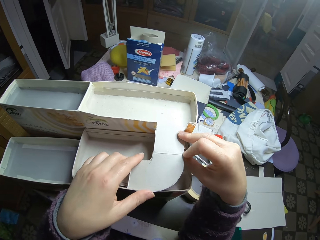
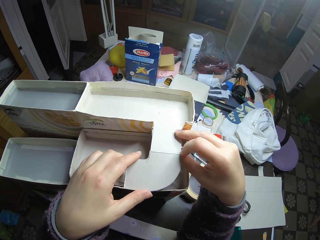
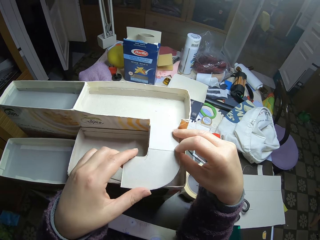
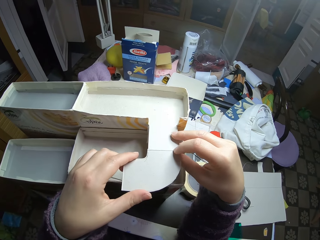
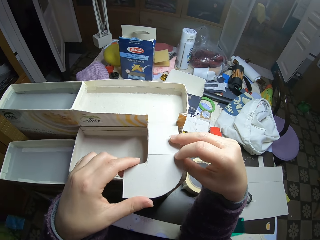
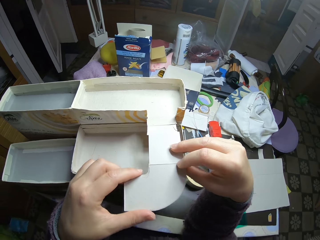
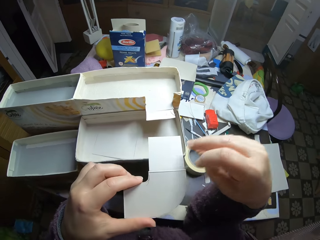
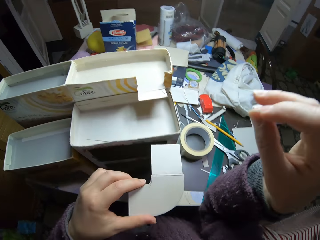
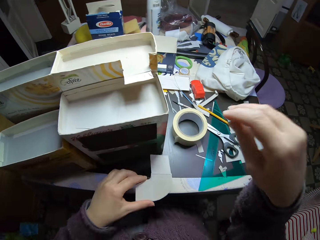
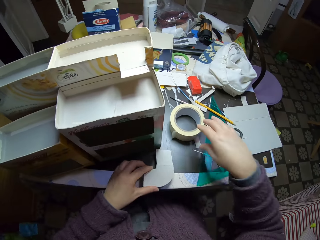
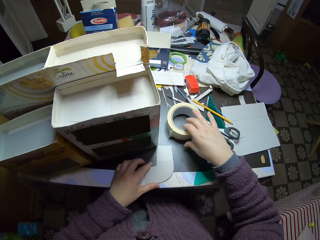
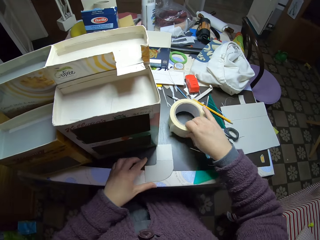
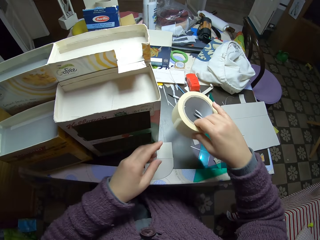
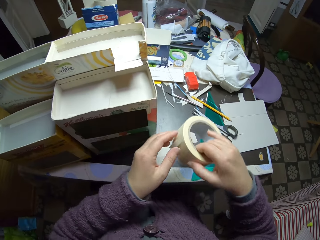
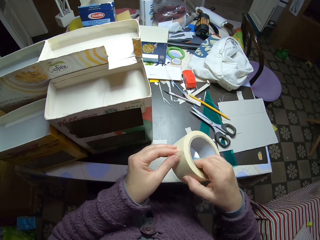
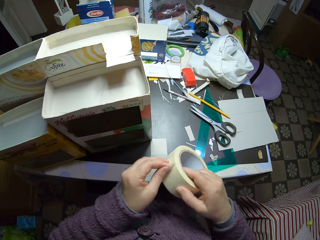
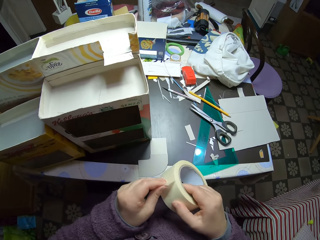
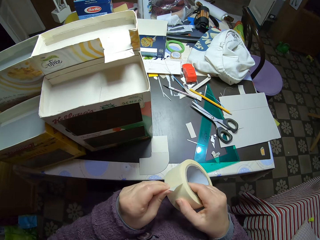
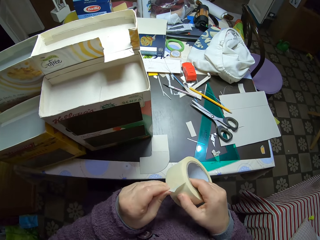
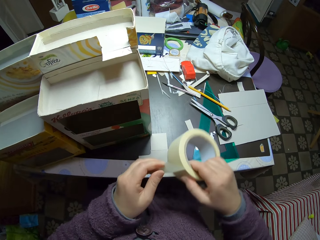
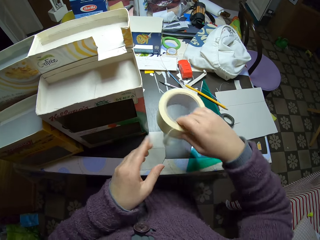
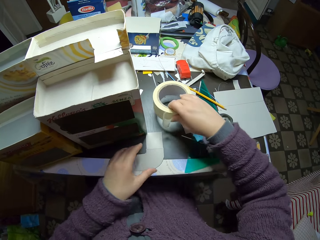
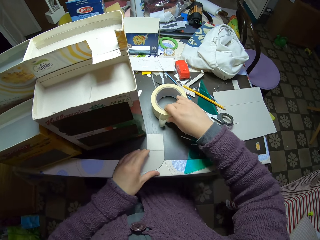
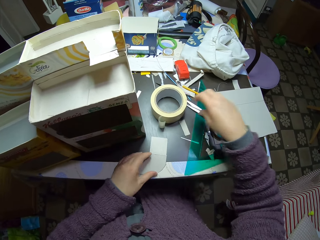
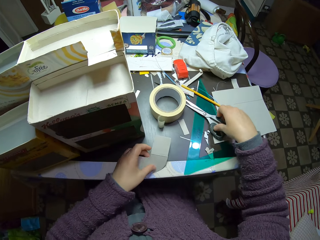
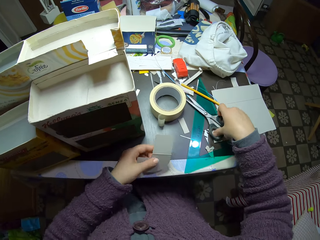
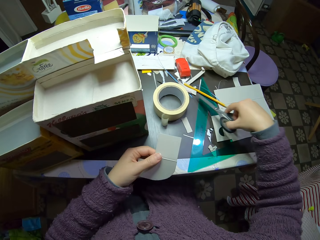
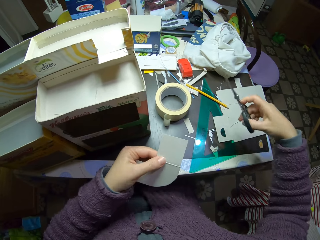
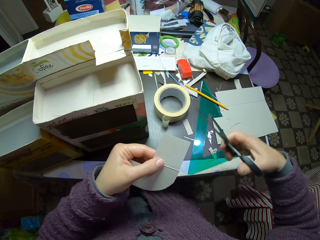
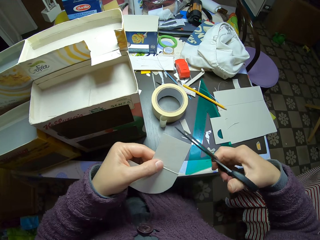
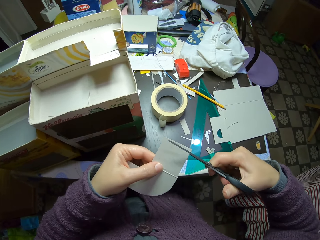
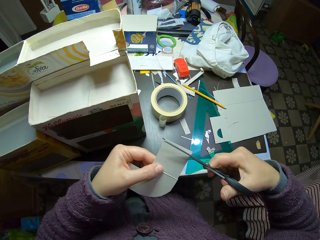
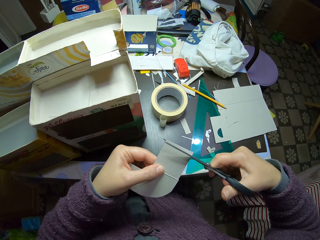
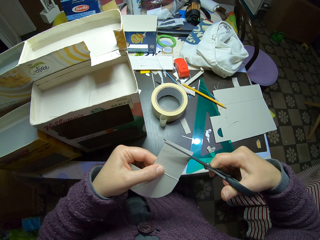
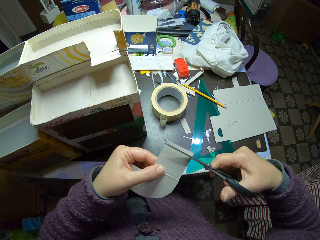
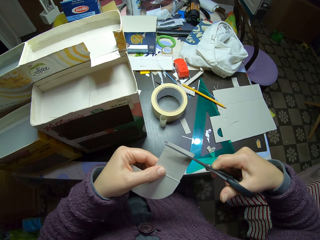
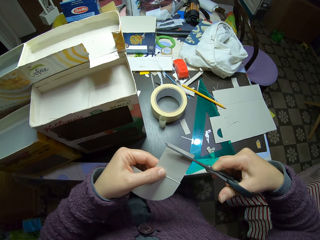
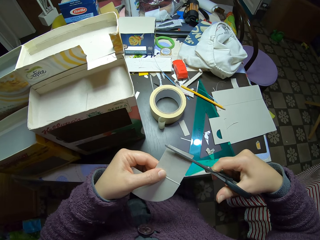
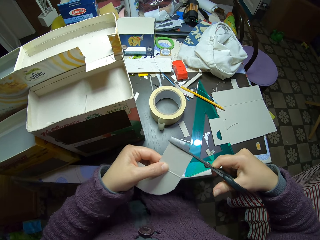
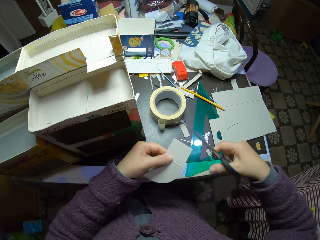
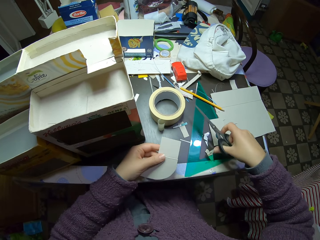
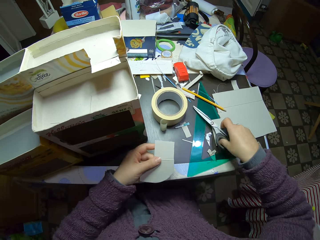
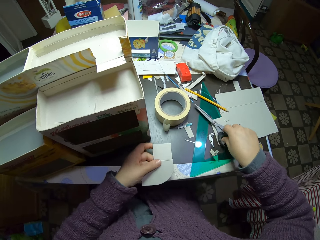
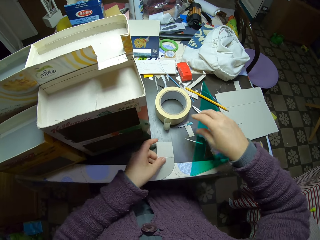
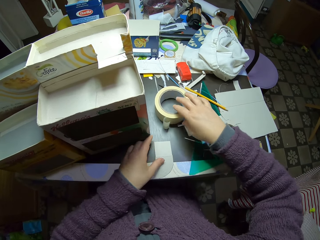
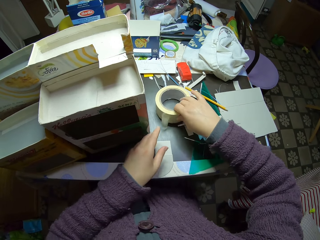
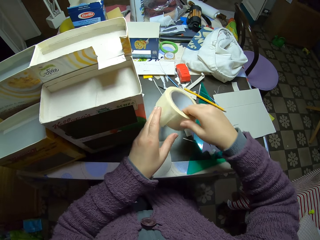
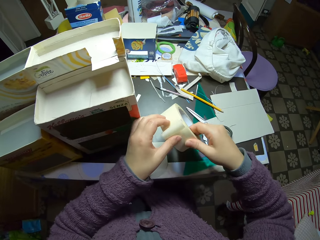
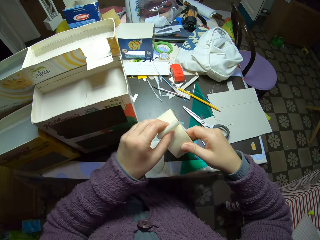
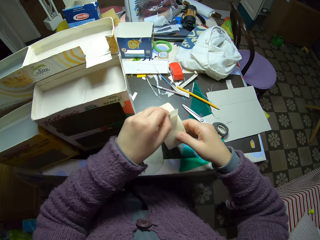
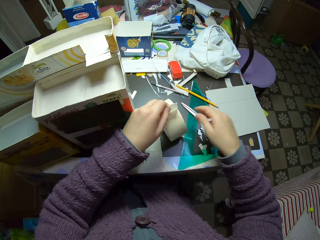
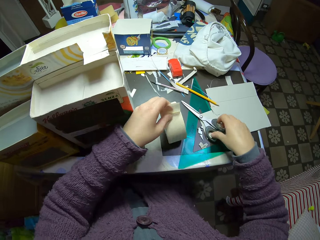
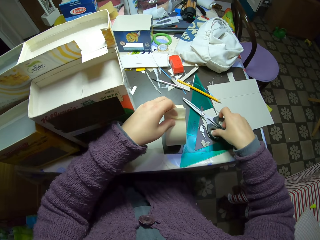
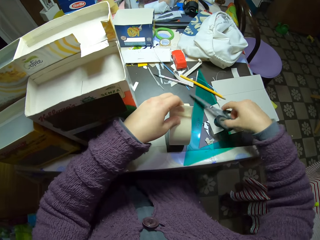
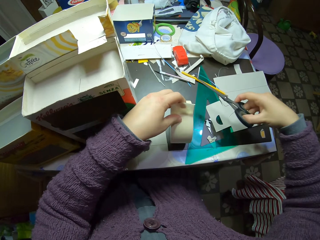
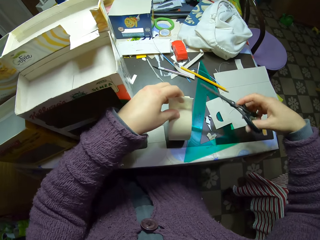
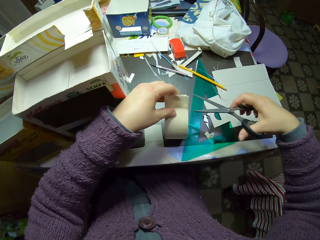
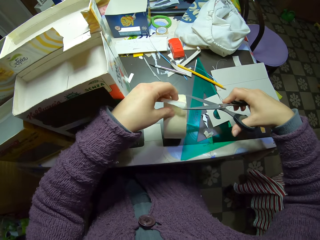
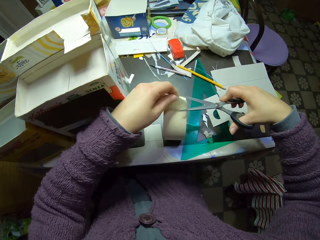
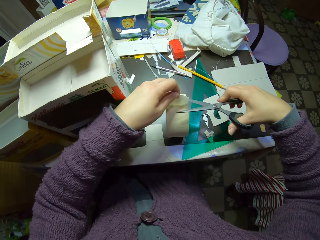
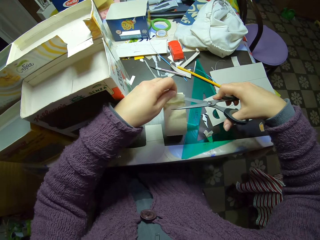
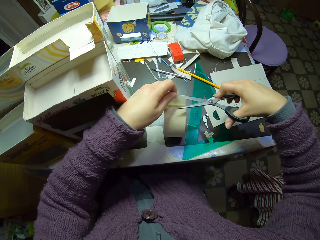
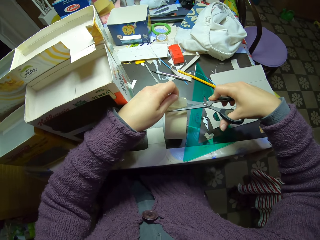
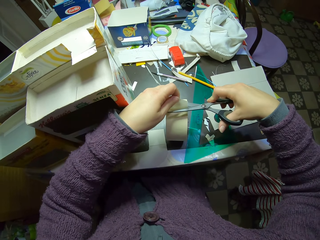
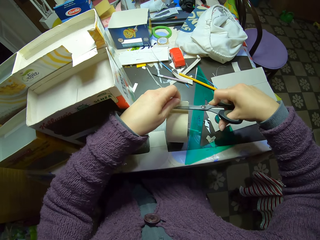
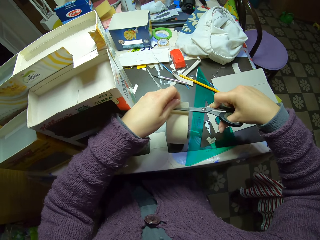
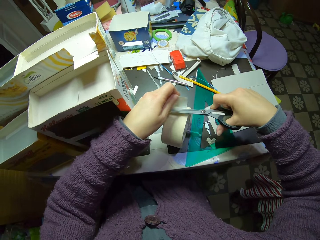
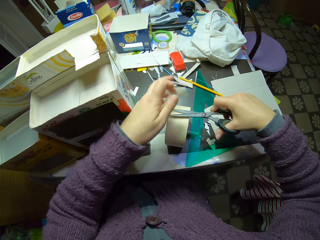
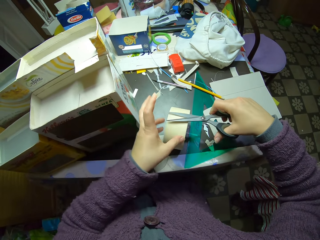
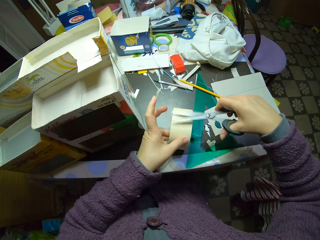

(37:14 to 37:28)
The camera wearer removes the paperboard from the paperboards craft. They drop the paper on the table. They pick up the paper tape or sellotape from the table. They unroll the paper tape. They drop the paper tape on the table. They pick up the scissors and the paper from the table. They cut the sides of the paperboard with the scissors. They drop the scissors on the table. They pick up the paper tape from the table. They pick up the scissors from the table. They cut a piece of the sellotape with the scissors.

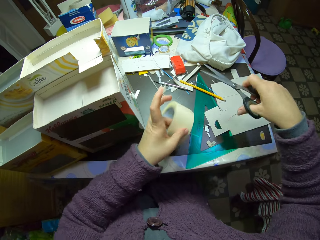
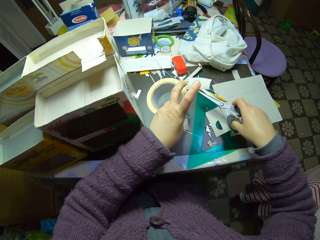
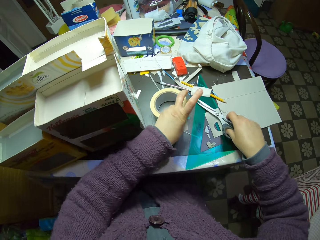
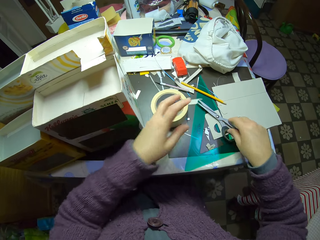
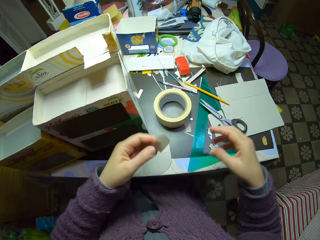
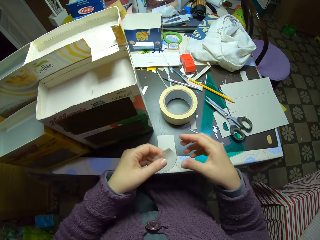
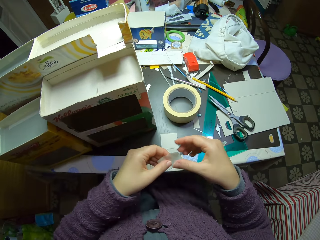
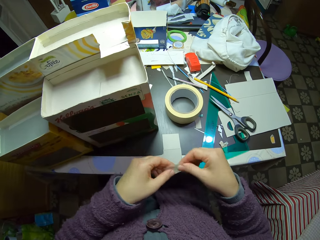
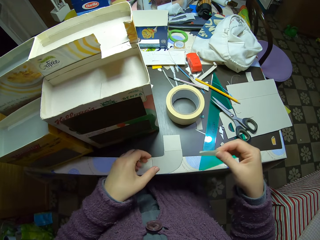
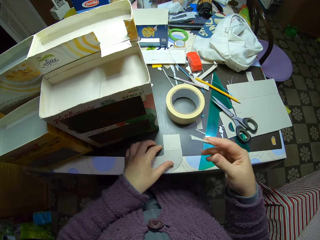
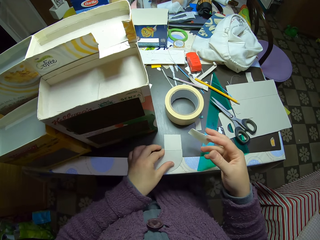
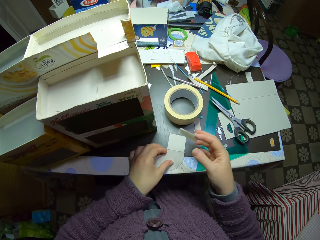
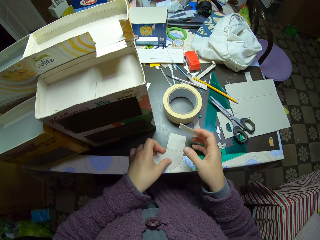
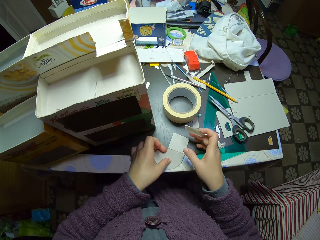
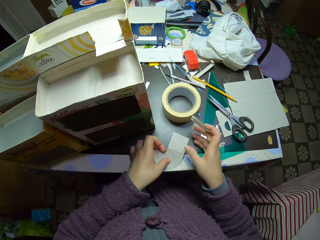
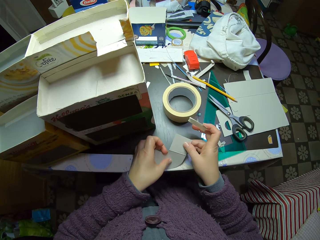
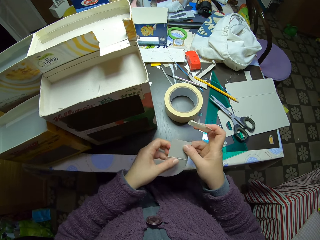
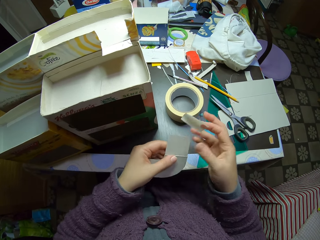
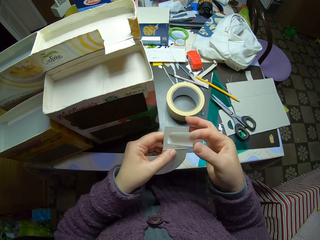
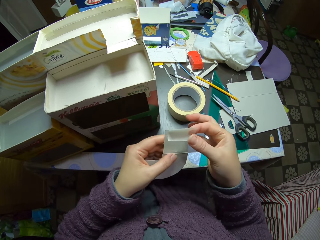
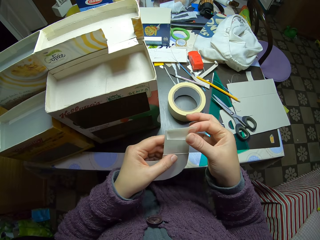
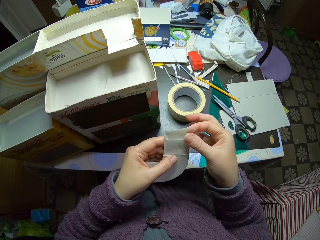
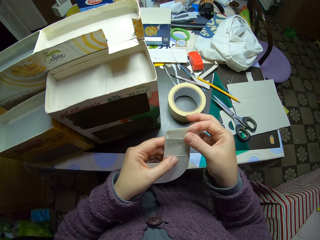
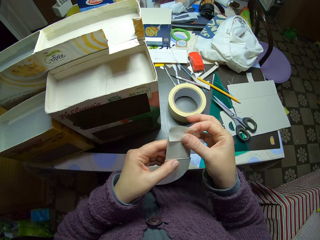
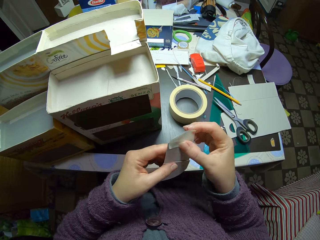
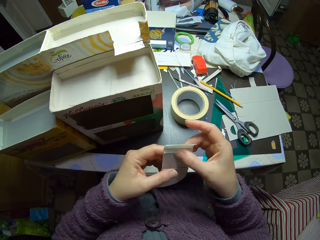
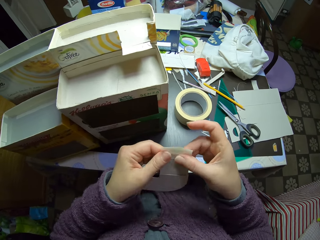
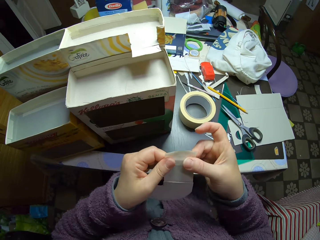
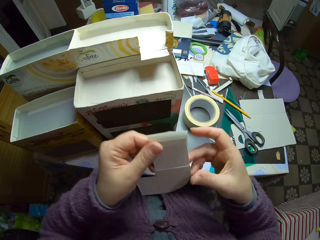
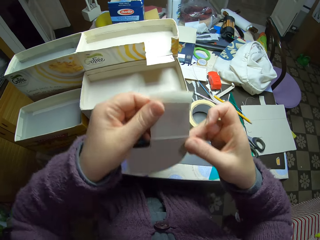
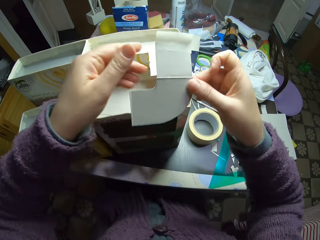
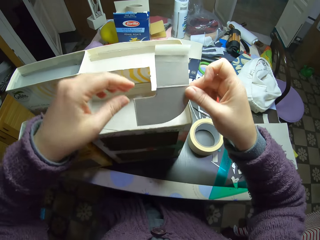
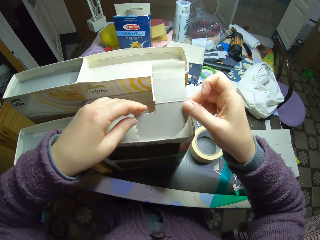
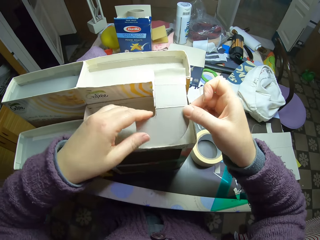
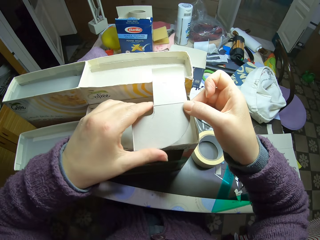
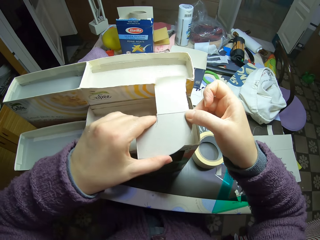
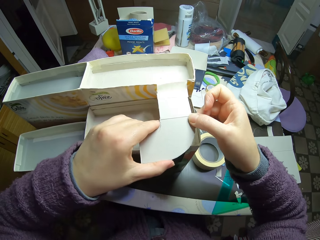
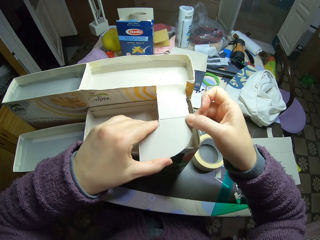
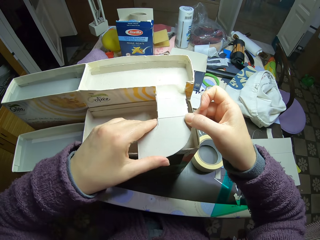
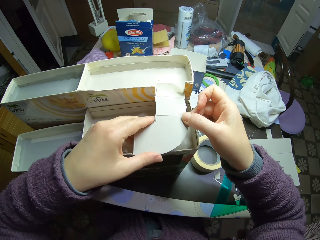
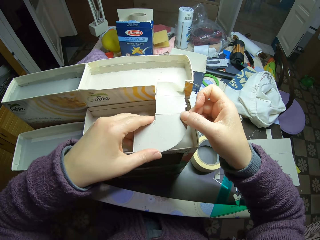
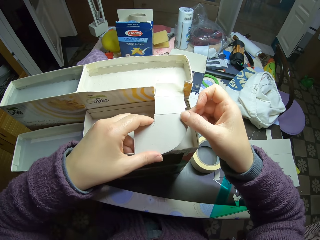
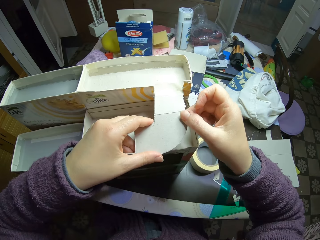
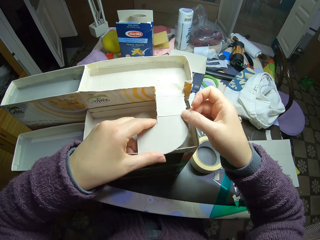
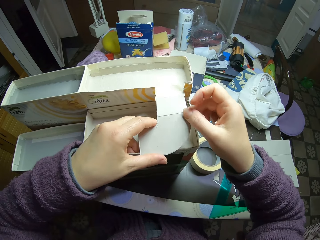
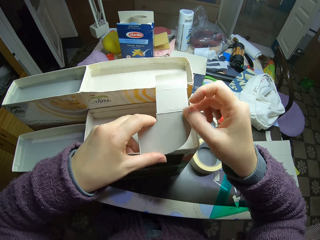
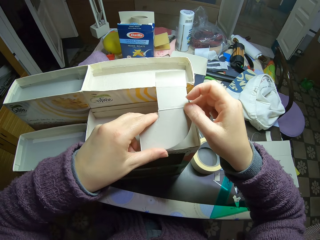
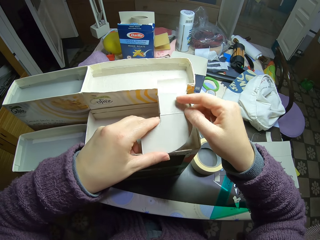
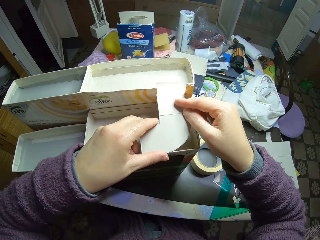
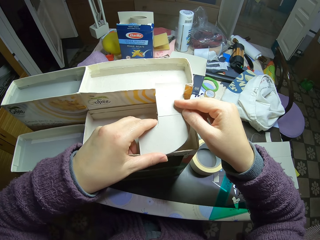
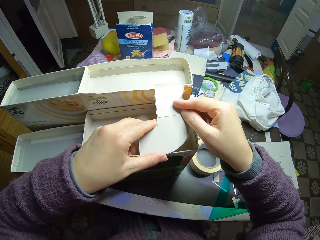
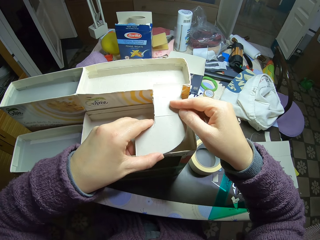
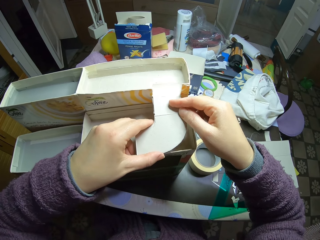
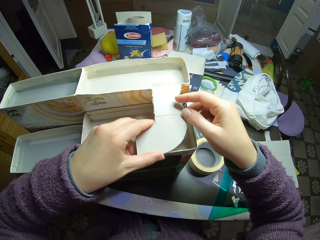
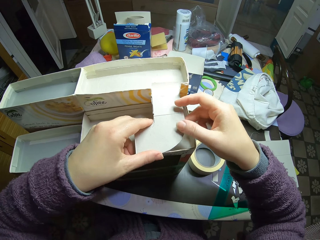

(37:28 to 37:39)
The camera wearer drops the scissors and the paper tape on the table. They pick up the paper from the table. They attach the paper tape to the paper. They fit the paper into a carton mould on the table.
